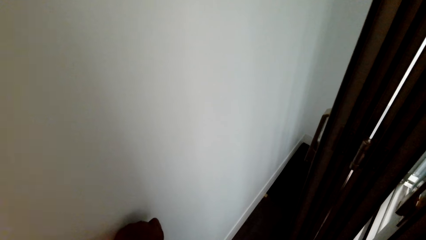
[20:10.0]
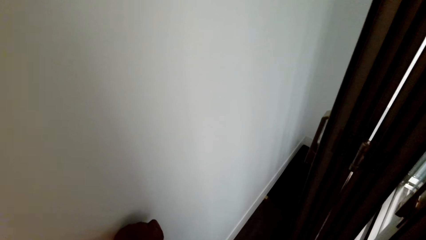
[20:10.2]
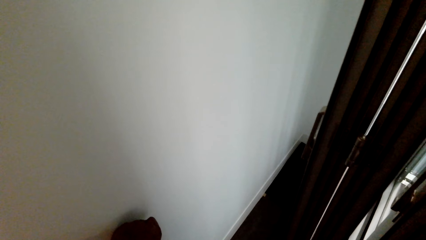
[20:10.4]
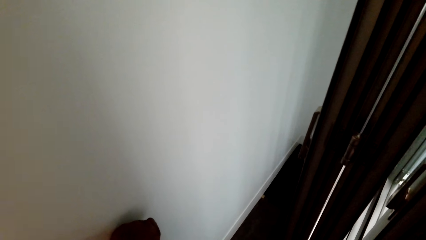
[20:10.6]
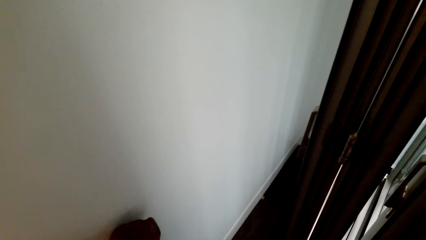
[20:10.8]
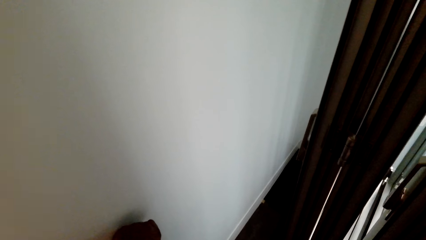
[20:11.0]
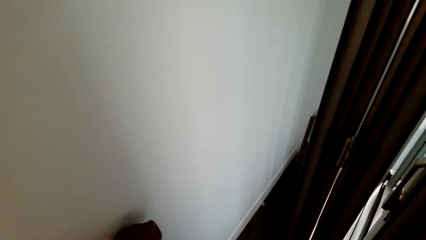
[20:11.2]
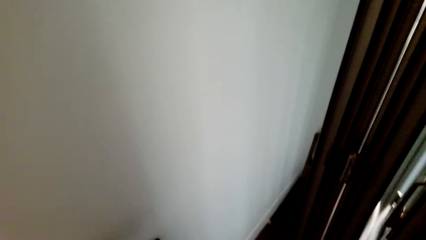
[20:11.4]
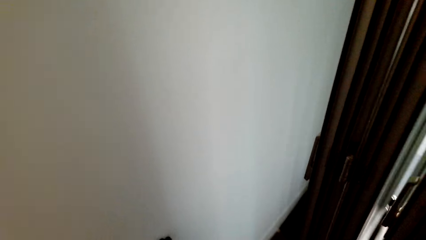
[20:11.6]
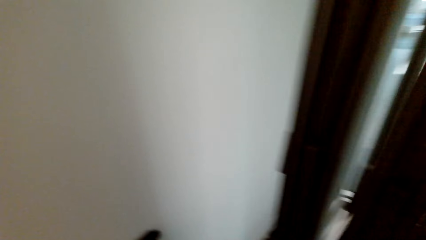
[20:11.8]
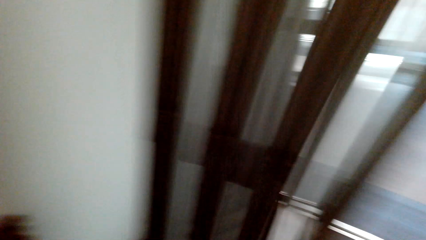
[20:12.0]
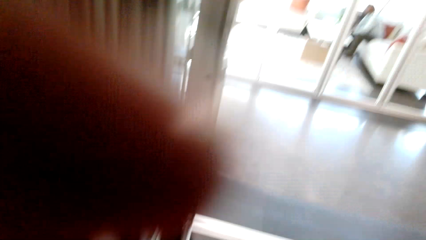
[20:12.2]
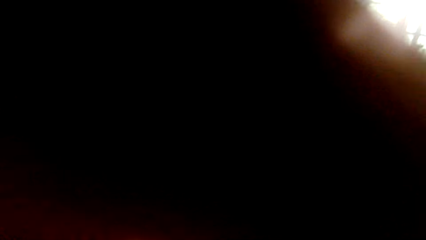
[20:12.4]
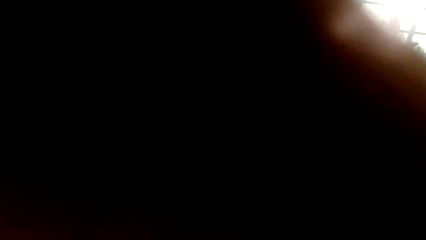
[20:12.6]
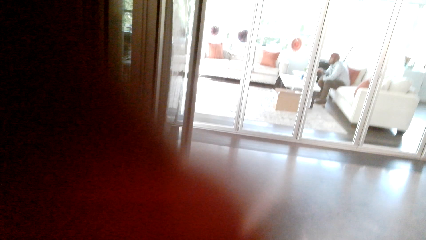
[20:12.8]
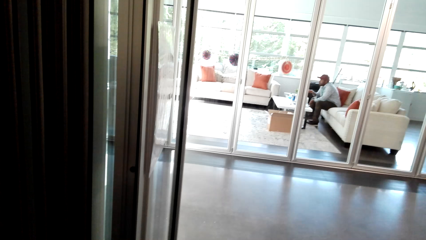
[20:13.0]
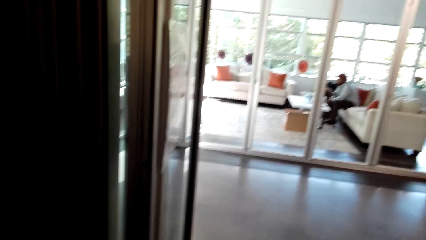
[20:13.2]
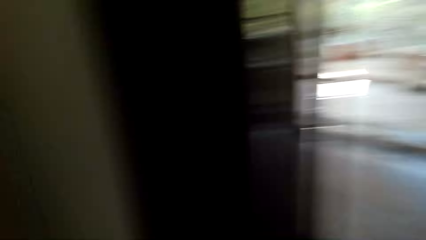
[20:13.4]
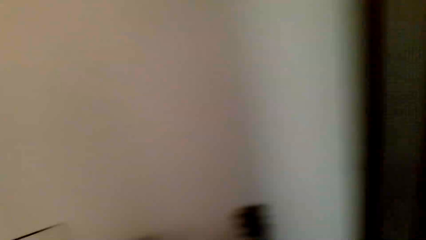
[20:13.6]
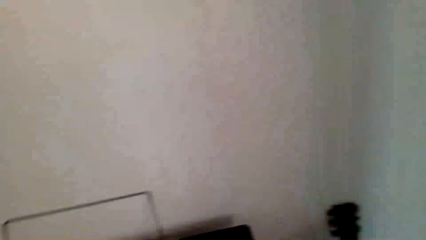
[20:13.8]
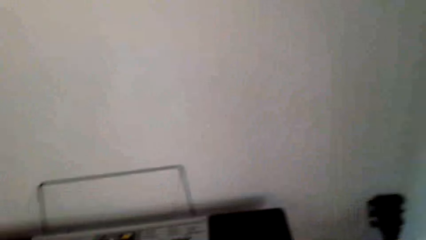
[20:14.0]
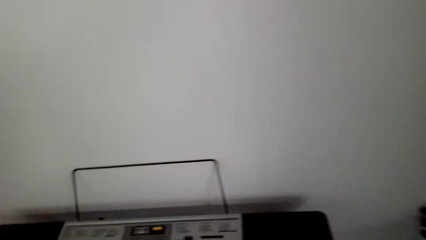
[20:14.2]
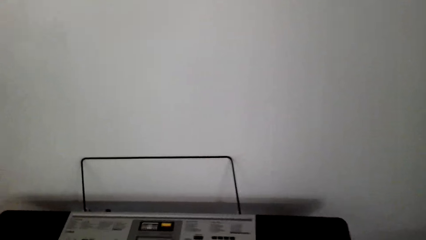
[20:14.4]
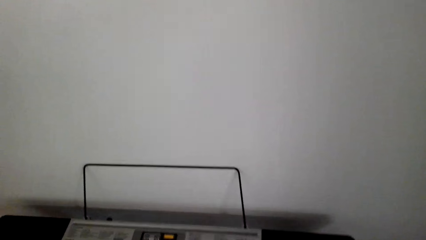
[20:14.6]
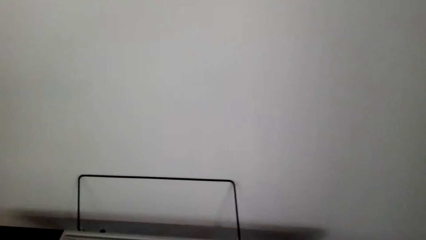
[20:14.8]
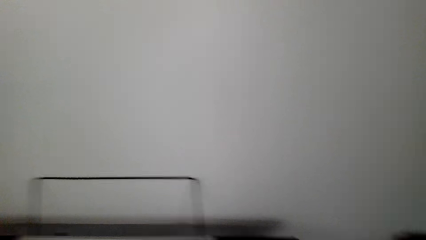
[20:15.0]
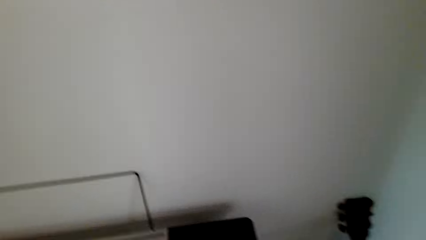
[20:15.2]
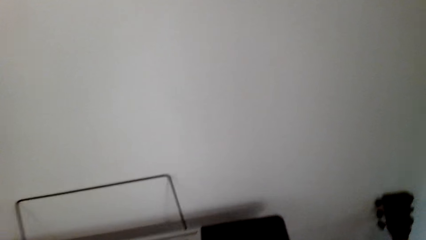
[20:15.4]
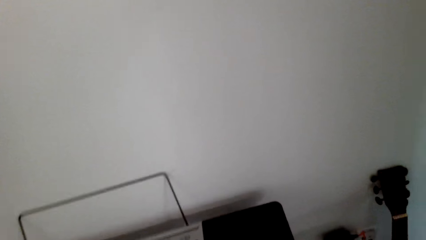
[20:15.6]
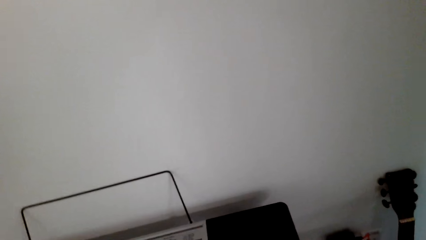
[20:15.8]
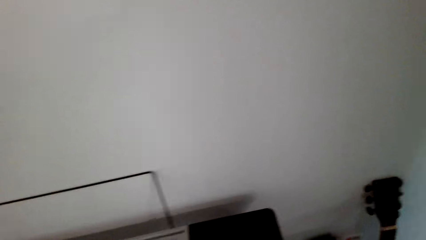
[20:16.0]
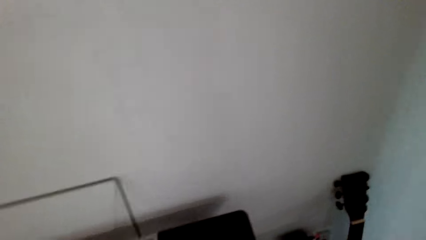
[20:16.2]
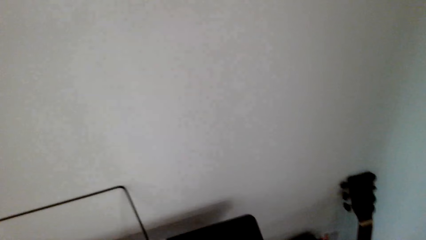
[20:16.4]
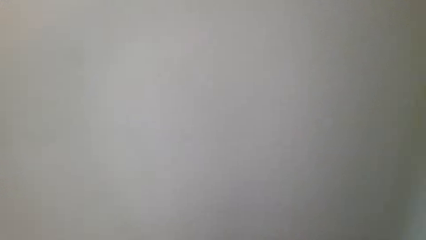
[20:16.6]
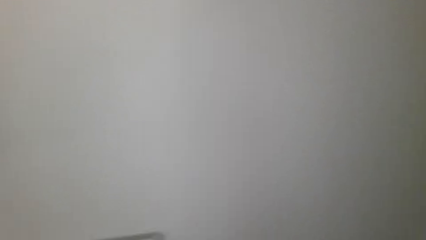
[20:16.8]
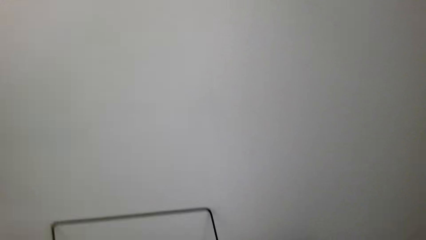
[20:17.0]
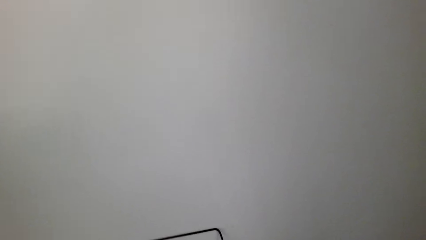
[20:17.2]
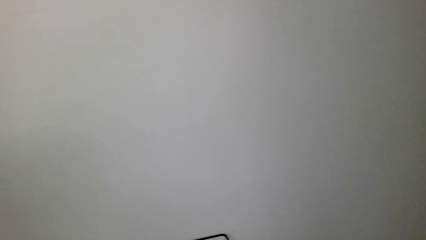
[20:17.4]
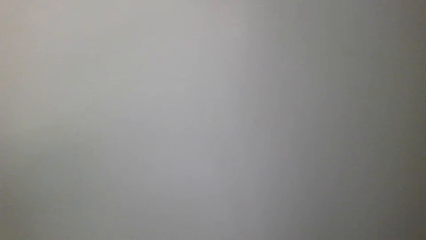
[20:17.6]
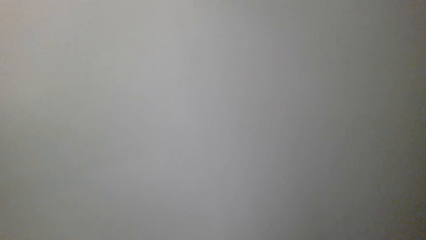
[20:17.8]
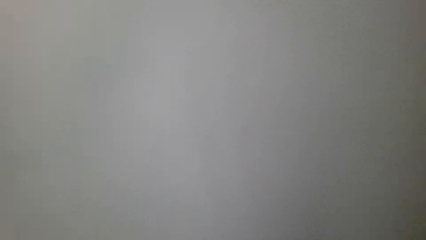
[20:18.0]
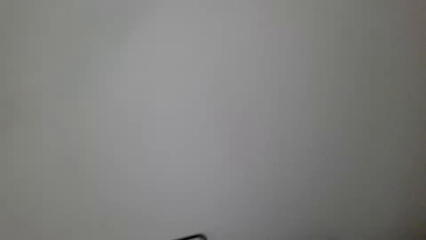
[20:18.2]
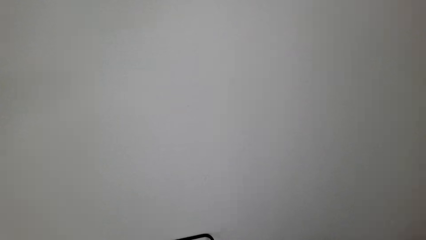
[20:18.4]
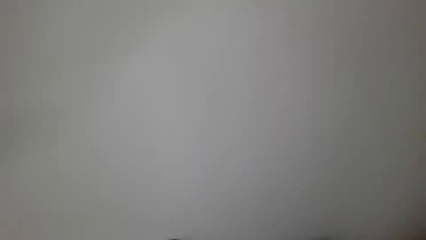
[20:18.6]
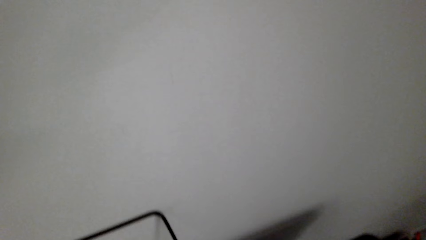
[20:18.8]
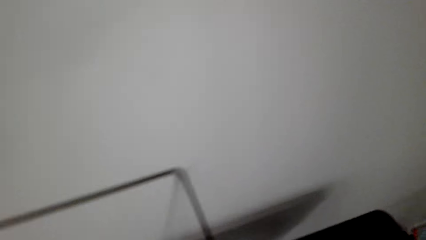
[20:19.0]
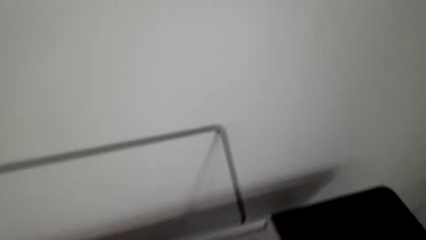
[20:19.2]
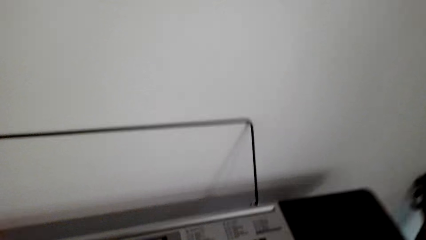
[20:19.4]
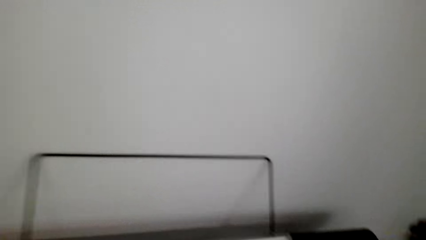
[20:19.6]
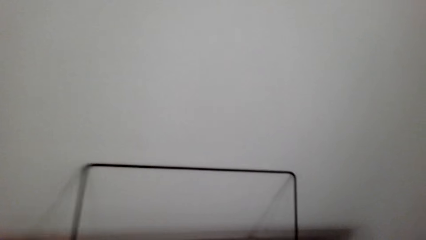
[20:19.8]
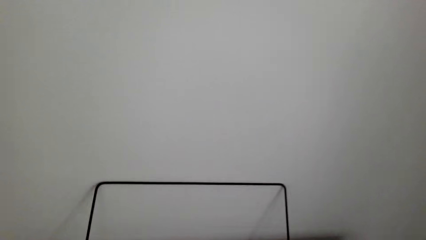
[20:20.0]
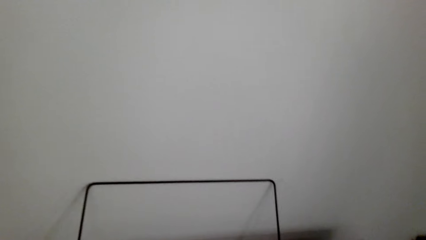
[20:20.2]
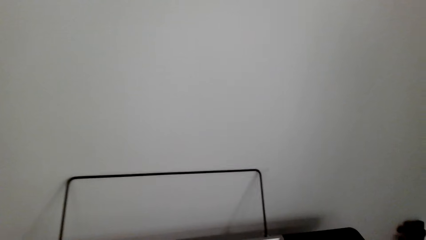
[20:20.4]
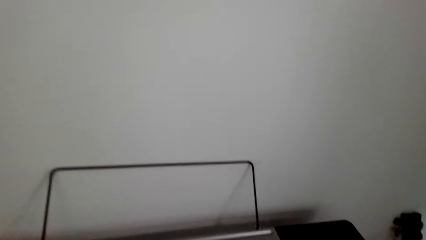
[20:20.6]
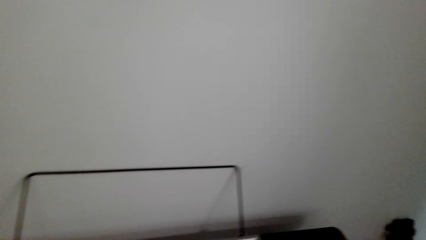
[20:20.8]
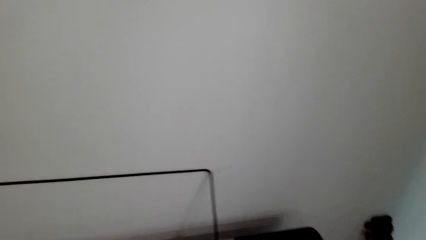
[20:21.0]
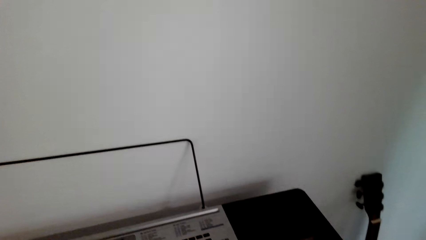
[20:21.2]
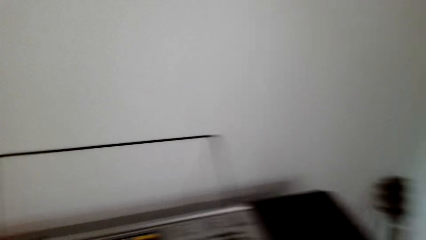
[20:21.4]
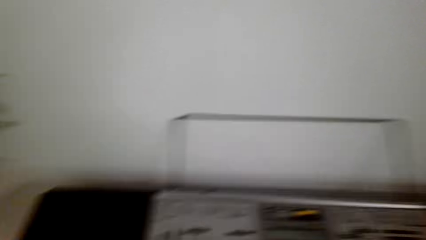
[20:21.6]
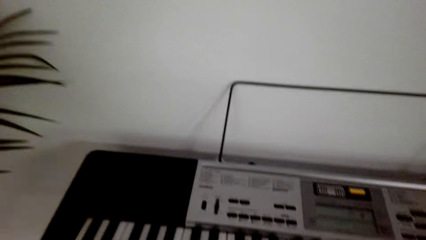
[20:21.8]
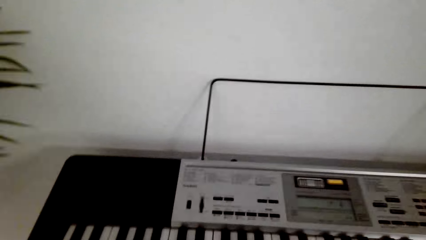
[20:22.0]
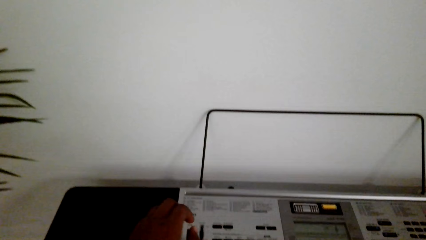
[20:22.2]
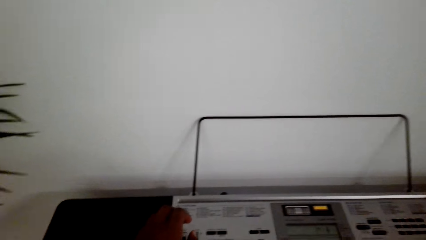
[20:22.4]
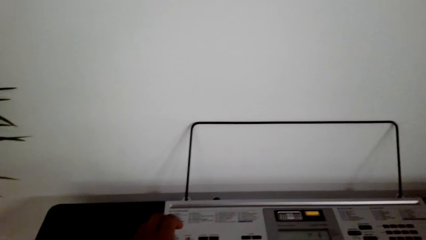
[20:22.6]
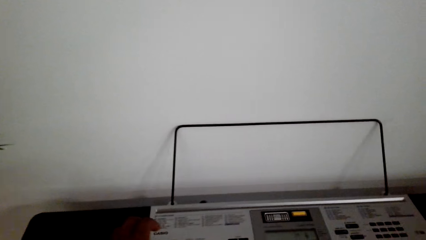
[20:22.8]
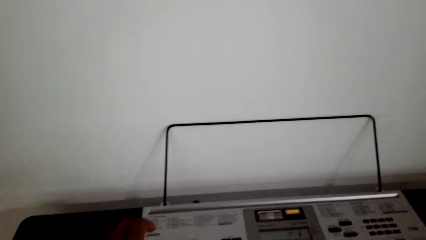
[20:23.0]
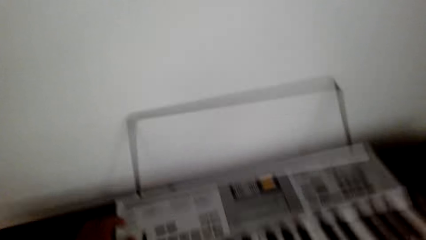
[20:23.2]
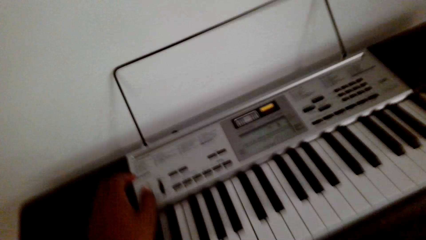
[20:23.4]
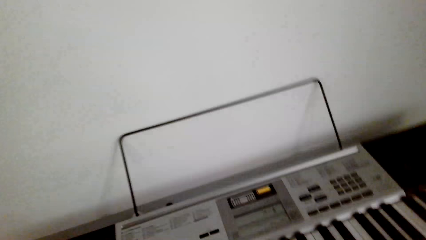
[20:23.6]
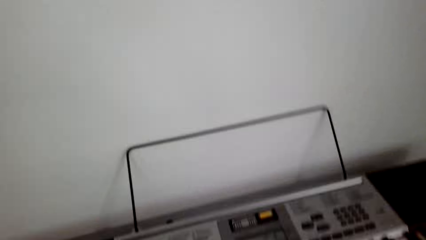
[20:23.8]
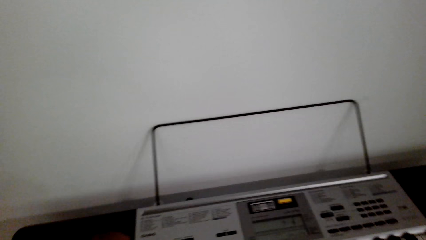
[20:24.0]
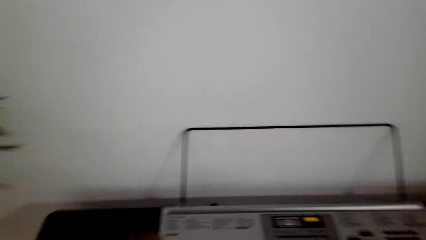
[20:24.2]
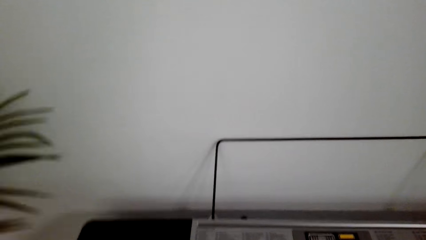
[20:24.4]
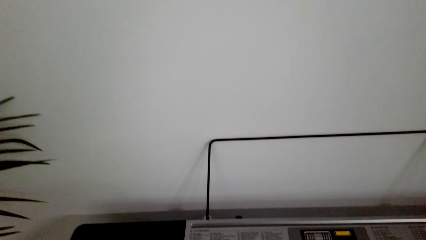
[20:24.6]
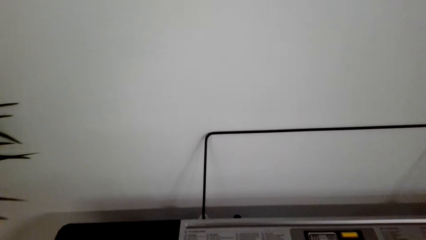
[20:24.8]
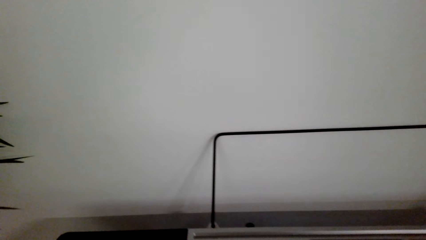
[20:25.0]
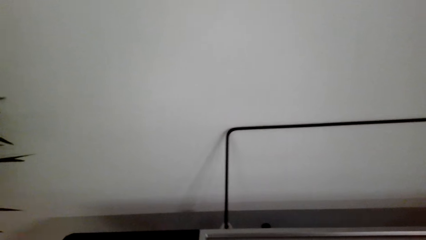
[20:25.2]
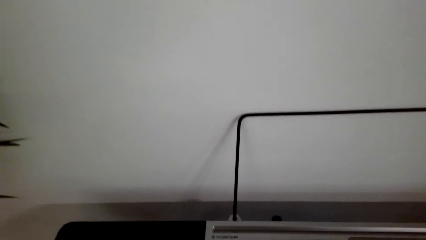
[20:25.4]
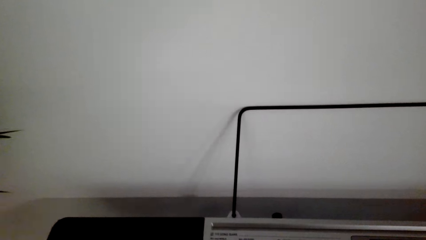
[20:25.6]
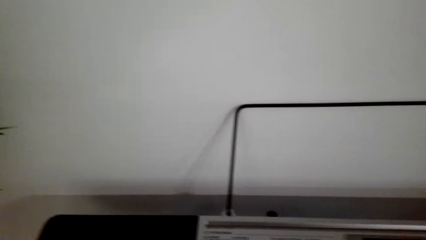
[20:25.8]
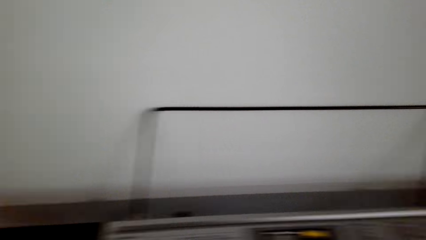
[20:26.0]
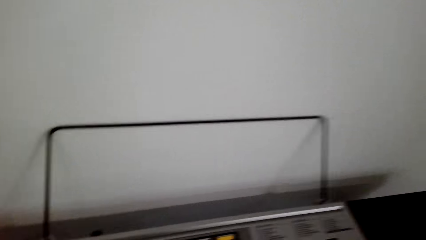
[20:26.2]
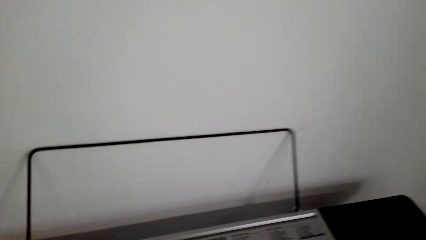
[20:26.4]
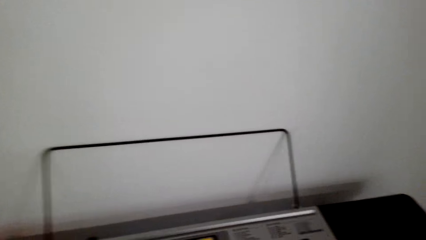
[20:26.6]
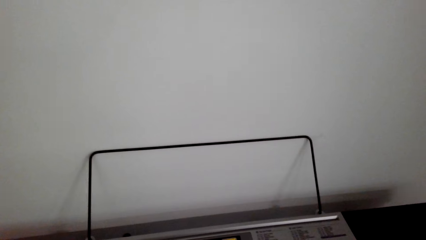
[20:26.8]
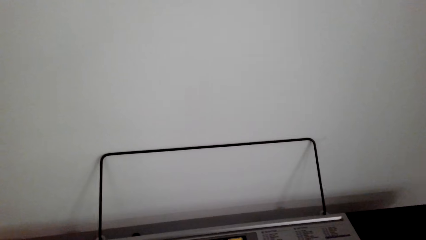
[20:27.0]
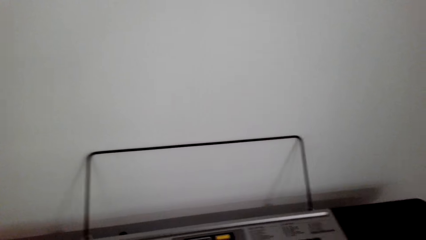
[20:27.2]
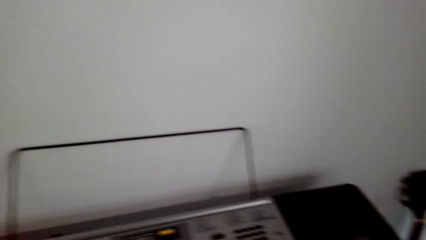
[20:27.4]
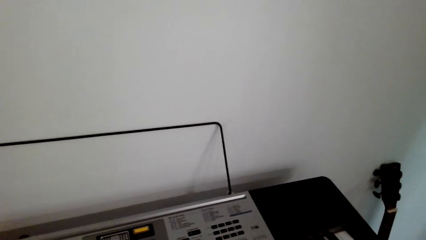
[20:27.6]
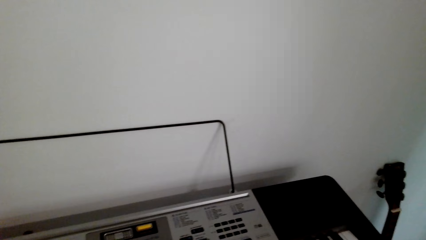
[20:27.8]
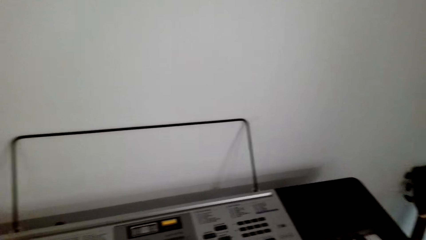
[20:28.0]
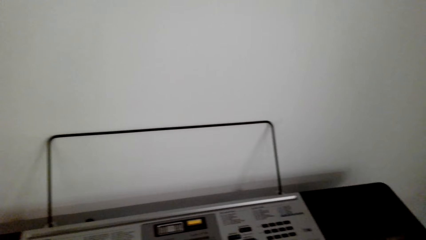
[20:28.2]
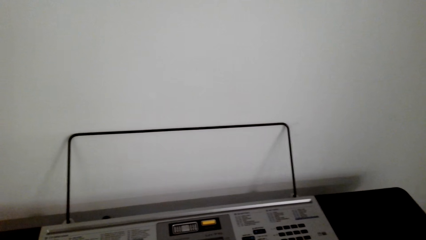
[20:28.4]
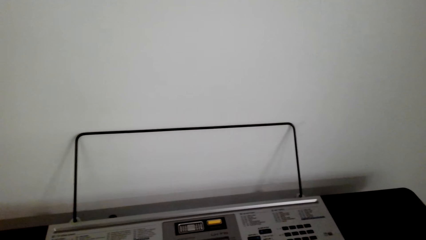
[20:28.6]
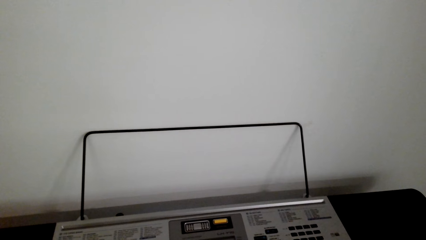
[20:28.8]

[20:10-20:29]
The camera wearer fixes the camera. They dialogue with a person. They adjust the piano. They operate the piano. They dialogue with the person.
